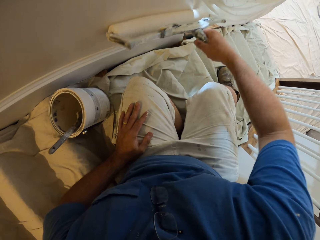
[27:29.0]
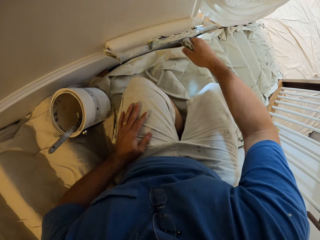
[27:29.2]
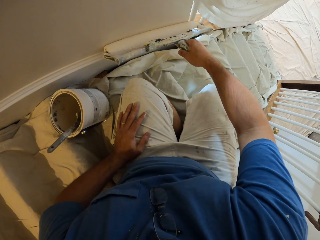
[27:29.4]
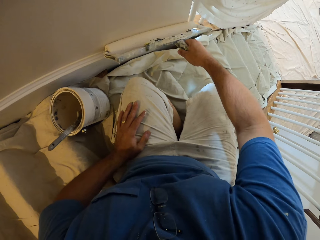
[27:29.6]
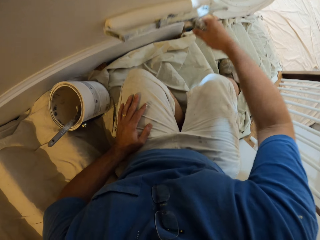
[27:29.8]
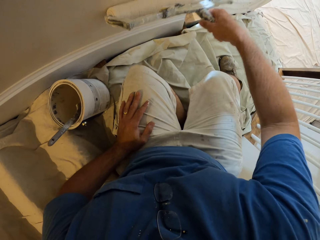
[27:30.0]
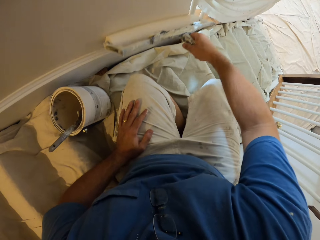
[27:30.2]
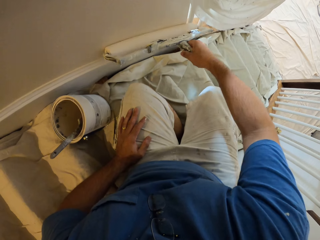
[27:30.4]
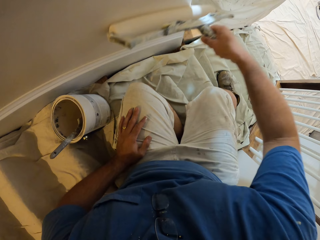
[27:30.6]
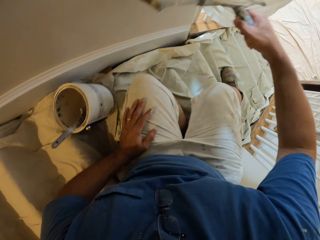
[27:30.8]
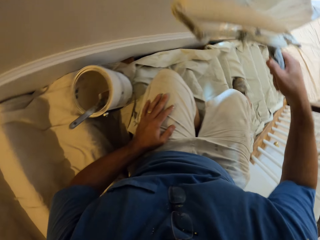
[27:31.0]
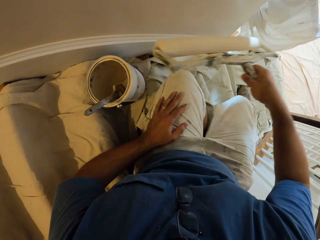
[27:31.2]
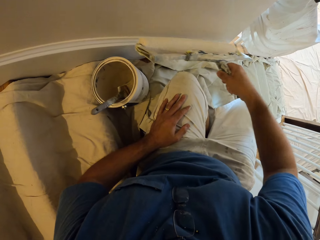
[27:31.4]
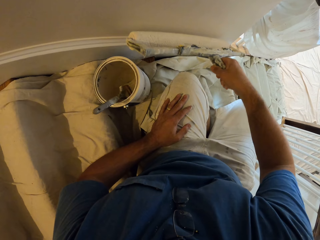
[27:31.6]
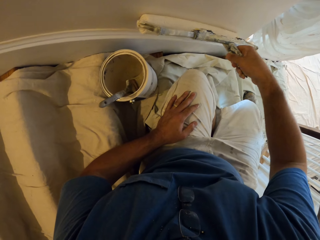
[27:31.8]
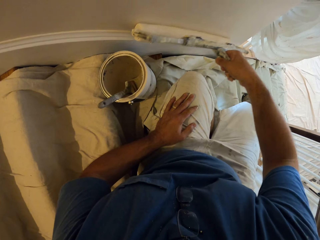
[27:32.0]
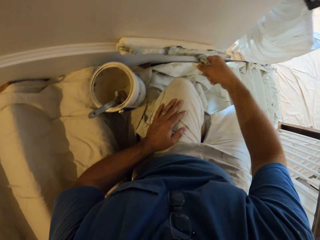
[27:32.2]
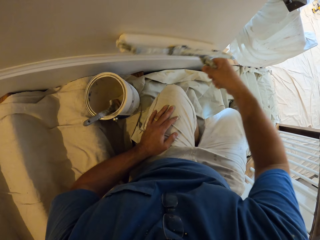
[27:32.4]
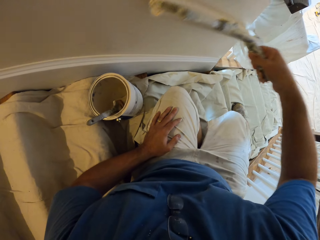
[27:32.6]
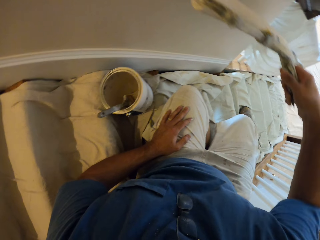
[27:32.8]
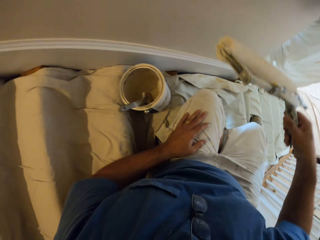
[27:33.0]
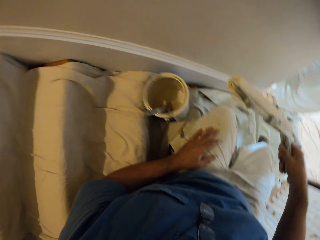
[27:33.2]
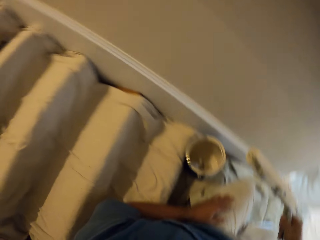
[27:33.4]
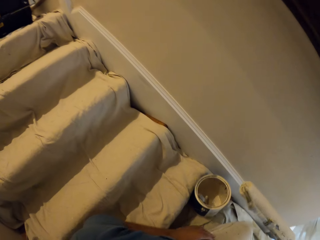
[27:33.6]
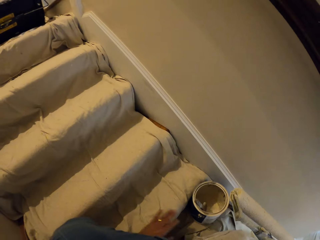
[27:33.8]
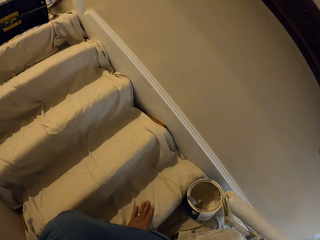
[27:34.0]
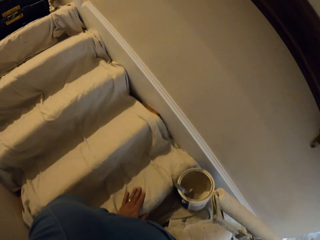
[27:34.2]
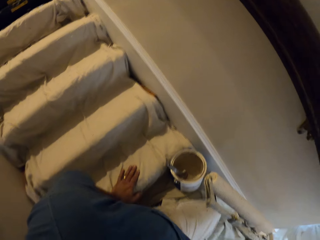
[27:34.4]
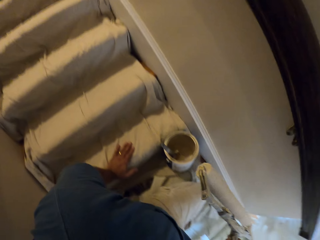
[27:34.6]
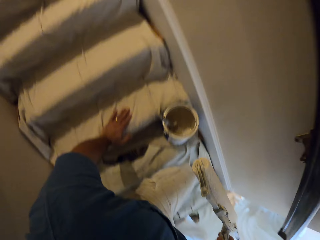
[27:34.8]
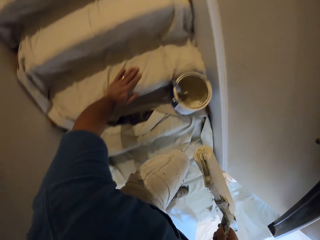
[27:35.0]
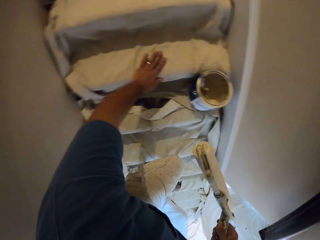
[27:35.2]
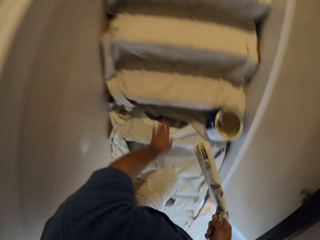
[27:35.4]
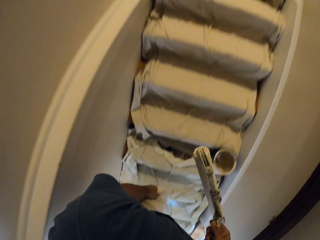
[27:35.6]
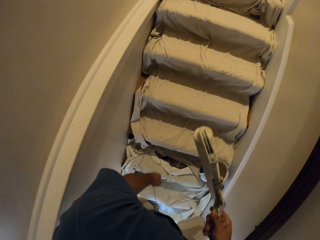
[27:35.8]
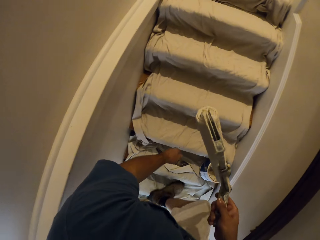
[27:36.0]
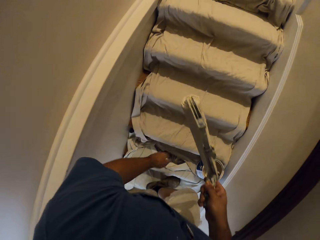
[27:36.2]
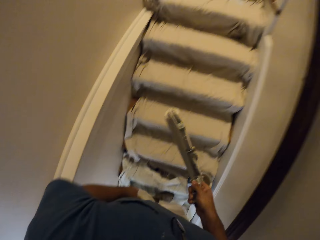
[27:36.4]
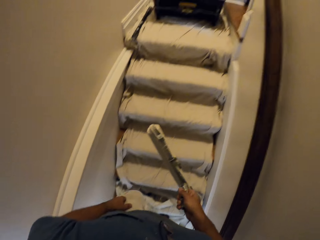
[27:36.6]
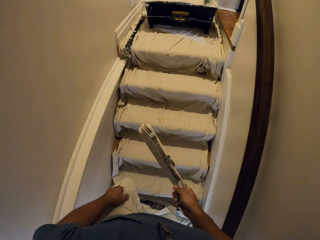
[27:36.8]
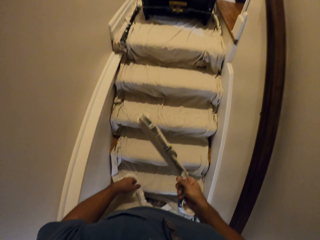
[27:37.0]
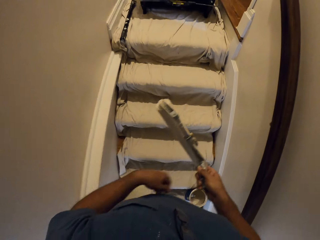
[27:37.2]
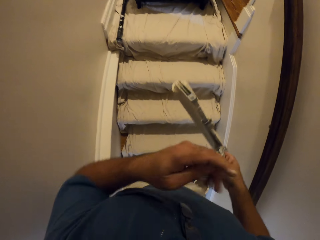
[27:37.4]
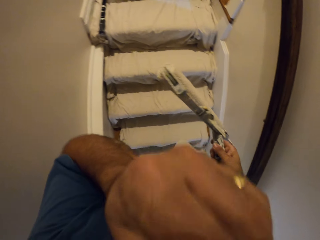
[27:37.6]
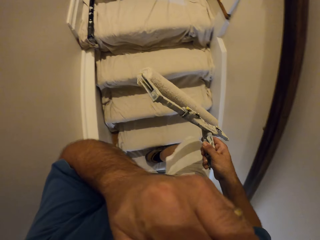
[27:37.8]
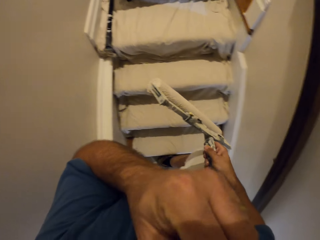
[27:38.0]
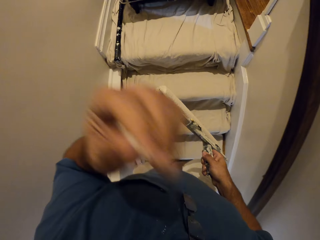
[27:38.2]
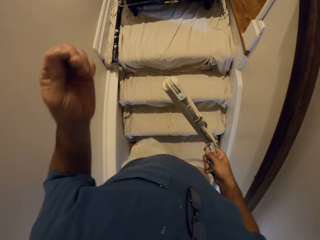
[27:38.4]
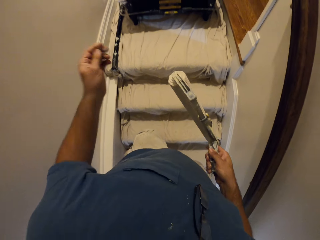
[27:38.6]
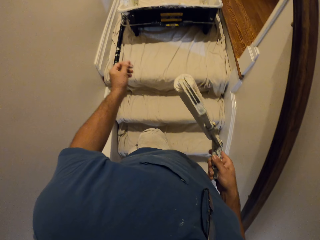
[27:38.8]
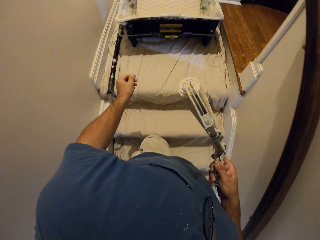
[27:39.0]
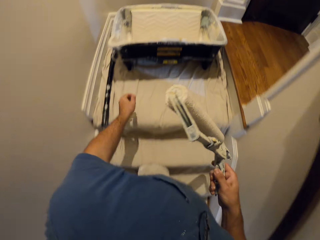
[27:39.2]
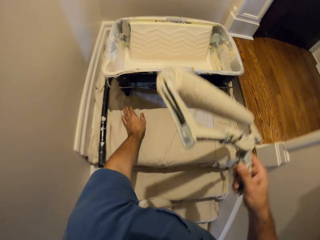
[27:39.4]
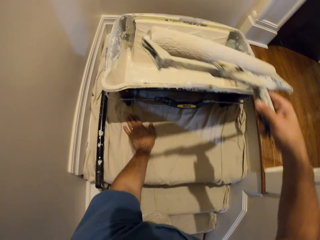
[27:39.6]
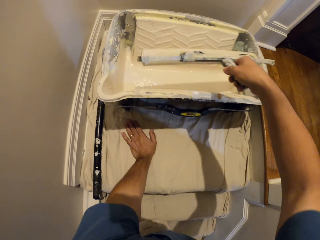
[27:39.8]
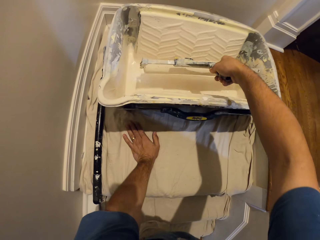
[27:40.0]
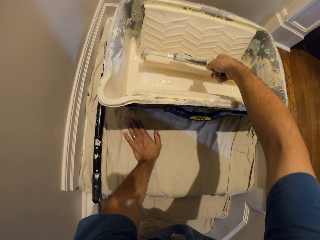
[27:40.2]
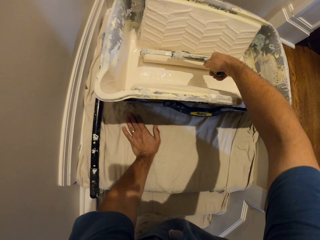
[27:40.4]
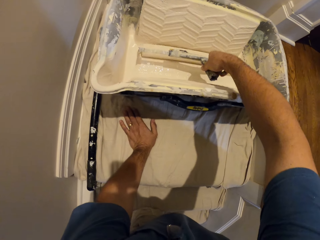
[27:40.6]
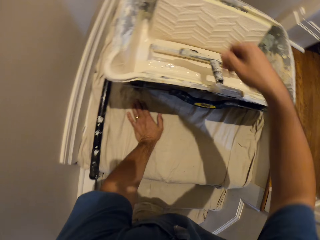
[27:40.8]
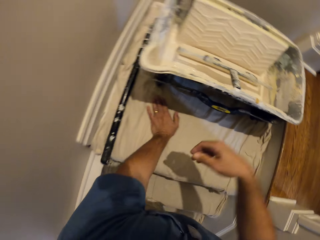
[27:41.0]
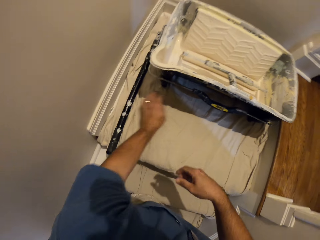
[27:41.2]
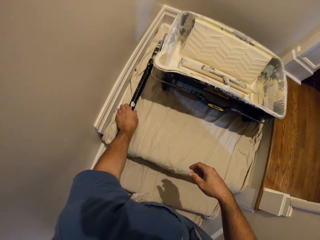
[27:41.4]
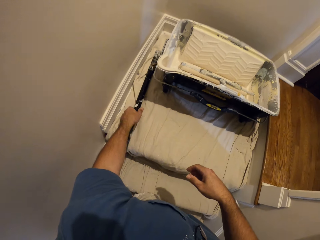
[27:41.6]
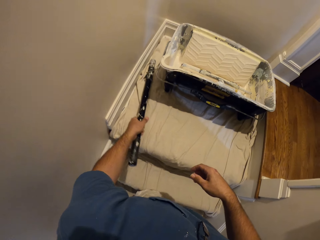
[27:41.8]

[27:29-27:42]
The camera wearer looks around. He puts his left hand on the stair and pushes himself up with his left hand. He holds the roller with his right hand. He walks up on the staircase. He touches his face with his left hand. He wipes his face. He puts down his left hand. He puts the roller into the paint bucket.

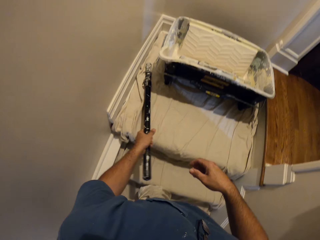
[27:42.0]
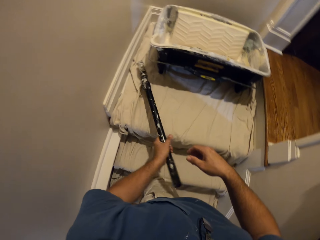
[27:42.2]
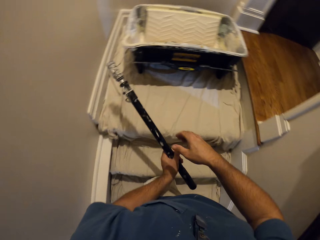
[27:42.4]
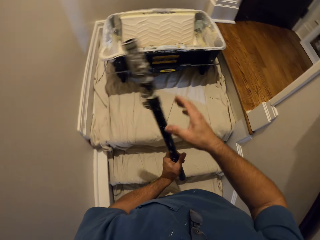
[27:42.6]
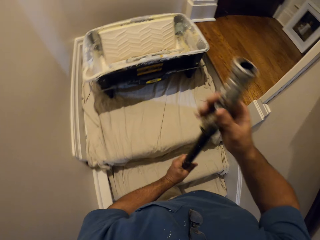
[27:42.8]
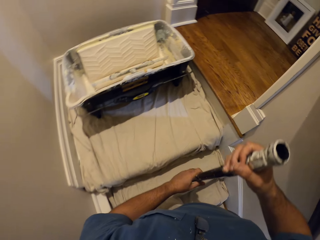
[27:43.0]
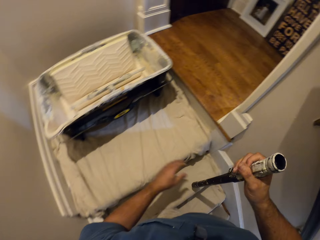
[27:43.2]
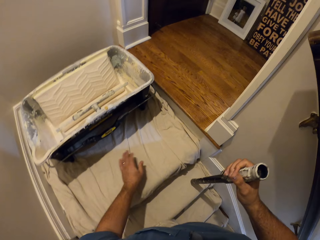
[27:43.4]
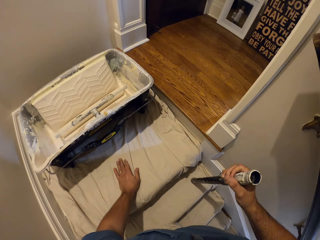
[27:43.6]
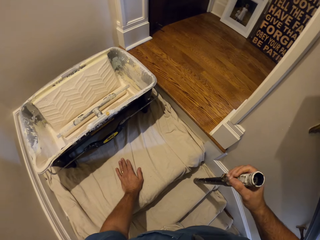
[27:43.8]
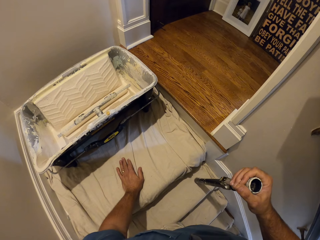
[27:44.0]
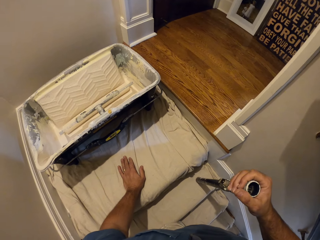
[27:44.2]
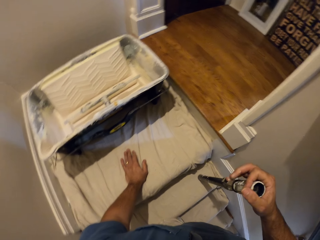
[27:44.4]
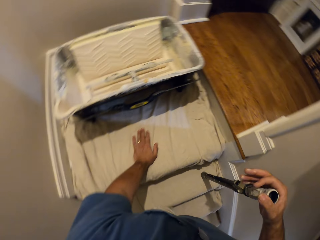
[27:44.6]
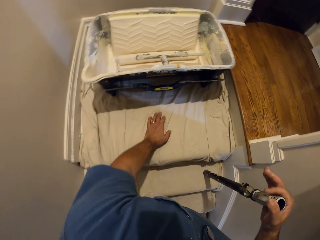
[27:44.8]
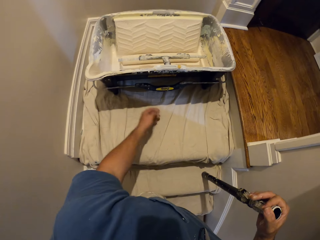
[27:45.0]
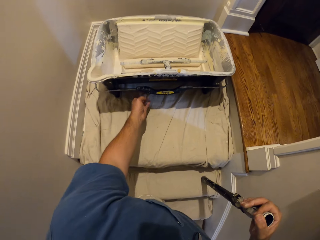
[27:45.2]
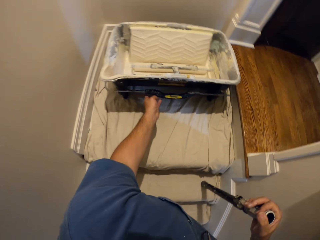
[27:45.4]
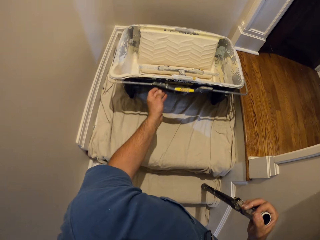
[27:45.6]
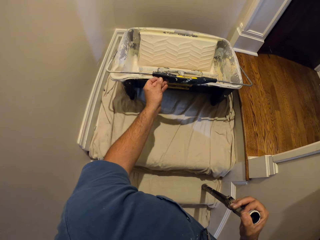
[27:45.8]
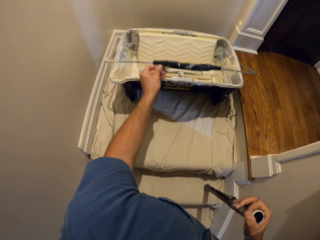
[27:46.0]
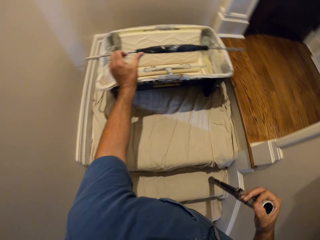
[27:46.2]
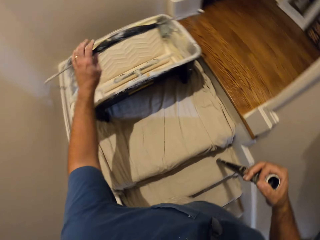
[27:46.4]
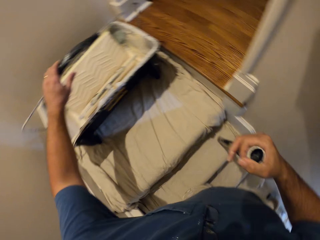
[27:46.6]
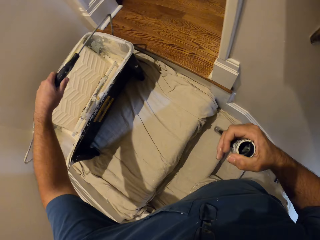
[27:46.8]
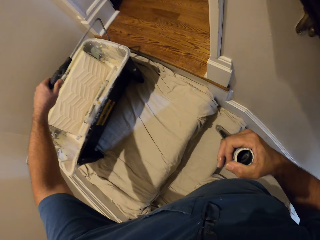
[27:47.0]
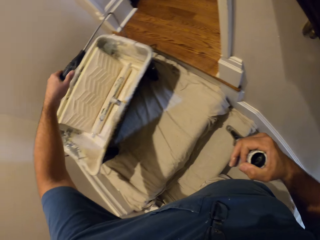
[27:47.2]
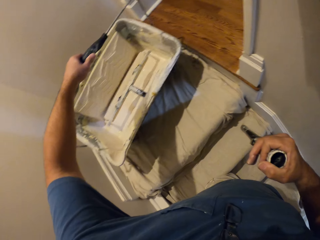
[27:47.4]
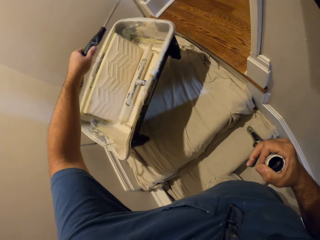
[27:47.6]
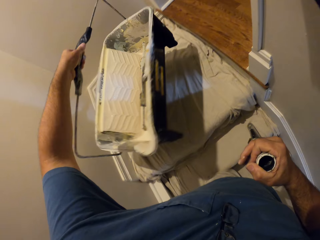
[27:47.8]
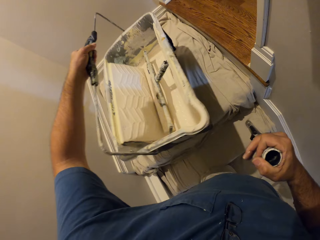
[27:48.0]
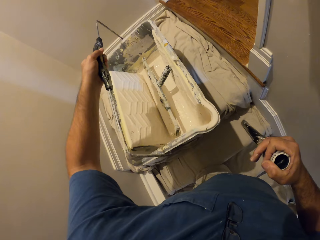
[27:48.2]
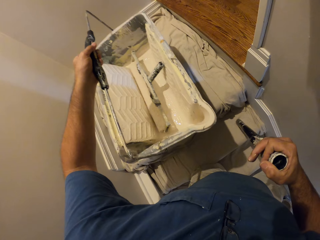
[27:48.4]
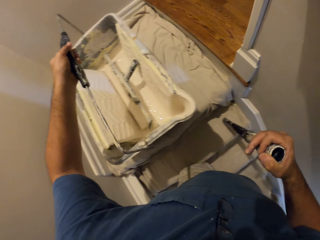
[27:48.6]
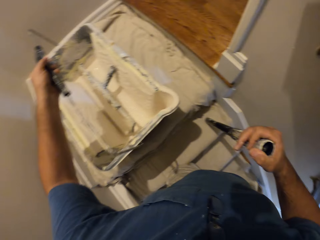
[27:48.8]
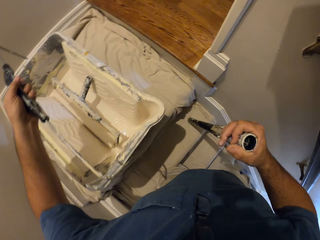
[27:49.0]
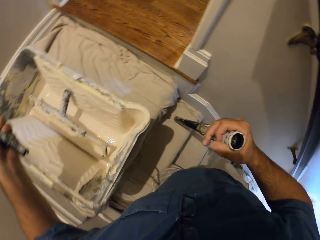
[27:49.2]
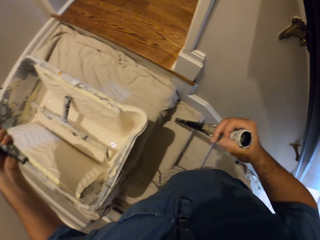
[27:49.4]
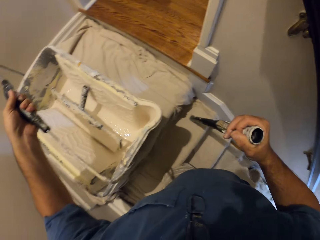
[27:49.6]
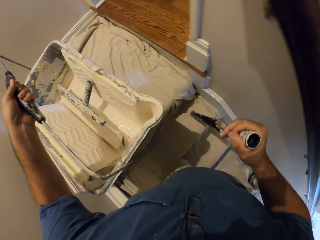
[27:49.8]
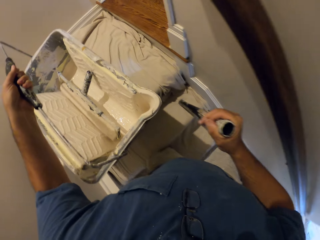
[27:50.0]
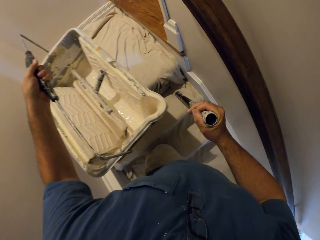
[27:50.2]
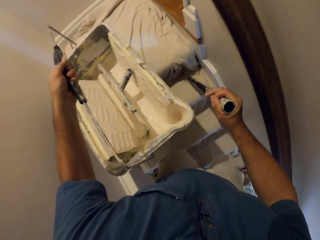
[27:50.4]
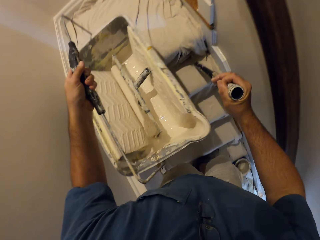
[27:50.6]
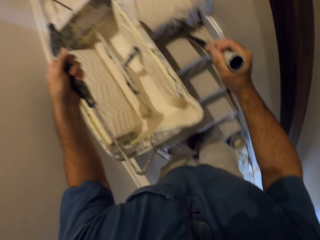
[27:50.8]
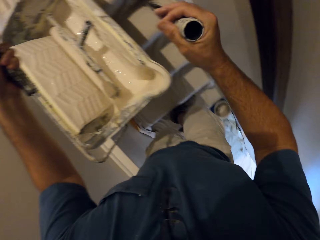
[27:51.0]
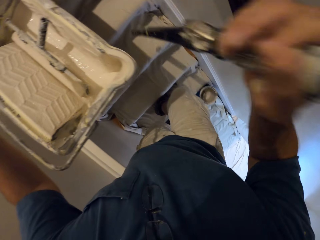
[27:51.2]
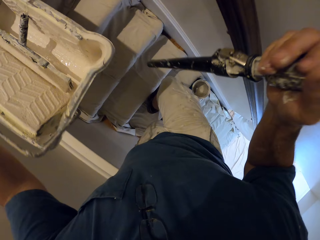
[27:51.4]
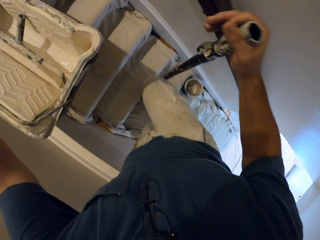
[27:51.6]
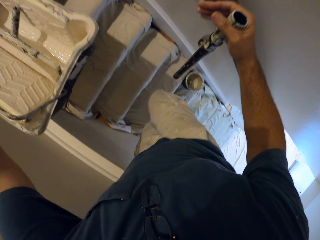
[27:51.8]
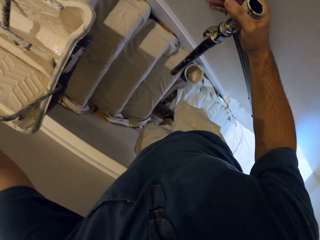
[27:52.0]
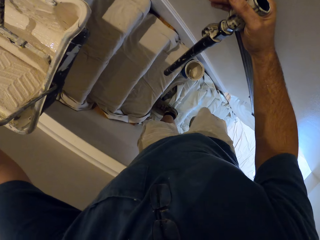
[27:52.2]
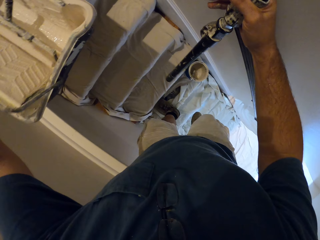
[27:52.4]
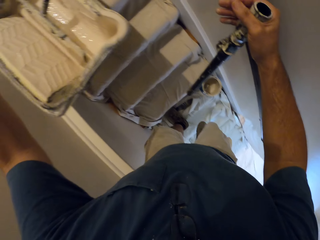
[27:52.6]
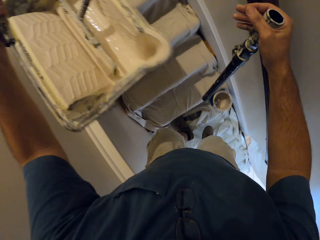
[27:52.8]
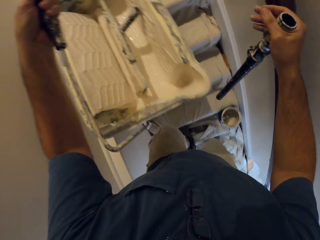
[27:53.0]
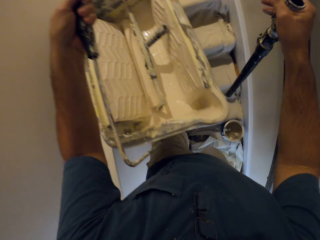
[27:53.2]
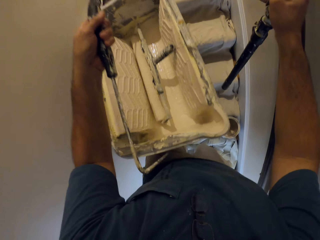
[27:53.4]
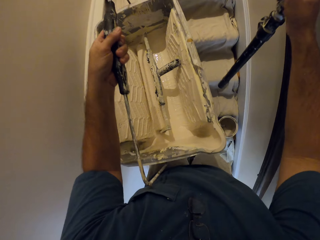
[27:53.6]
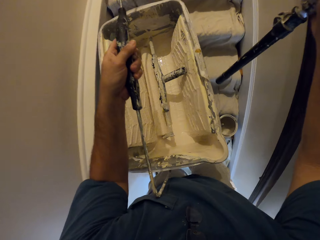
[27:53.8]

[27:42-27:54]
The camera wearer picks up a stick with his left hand. He passes the stick to his right hand. He puts his left hand on the floor. He puts the stick on the stair. He holds the handle of the paint bucket with his left hand. He picks up the bucket of paint. He adjusts the paint bucket with his left hand. He carries the paint bucket with his left hand. He walks down the staircase.
